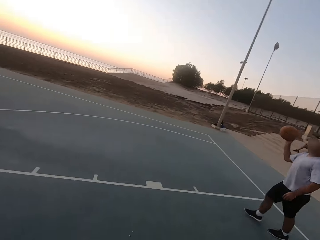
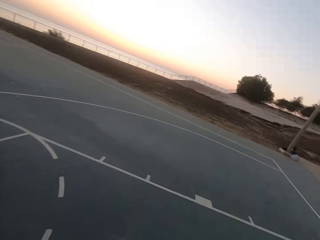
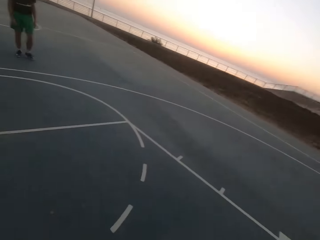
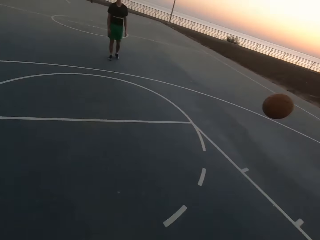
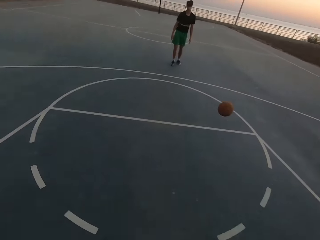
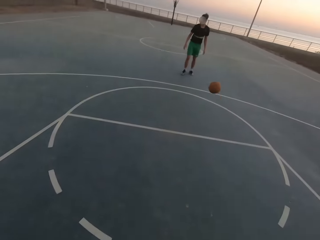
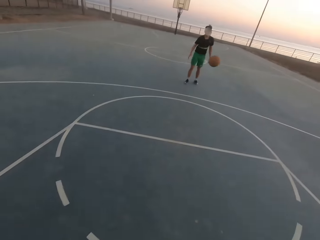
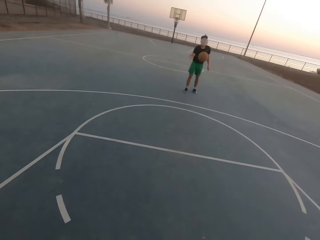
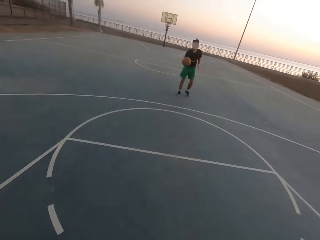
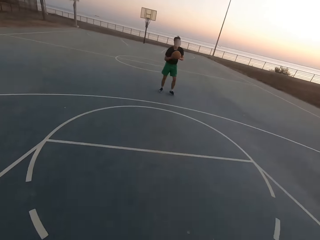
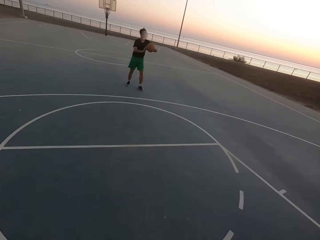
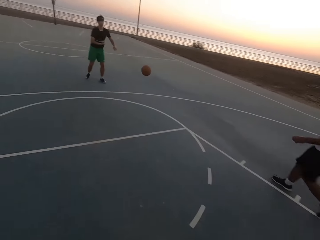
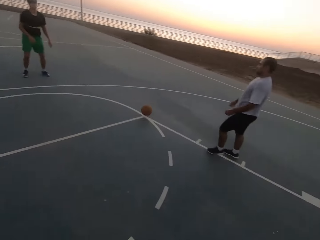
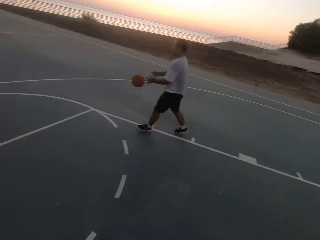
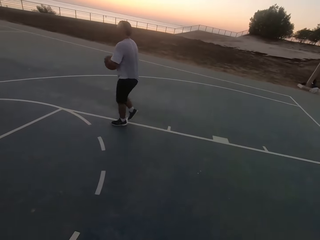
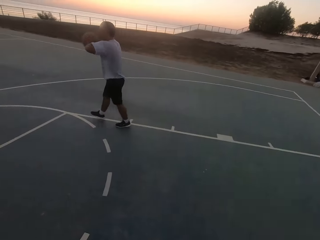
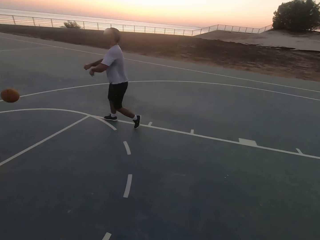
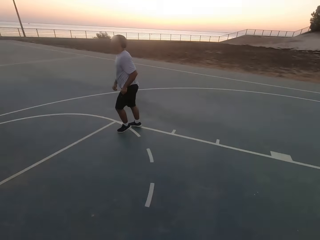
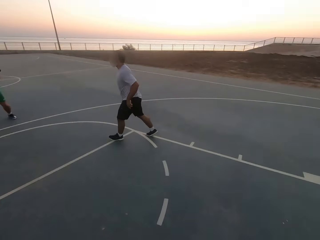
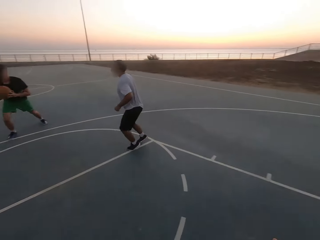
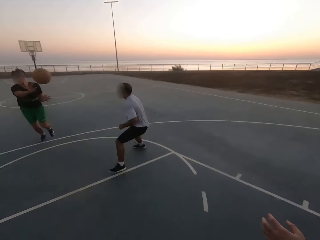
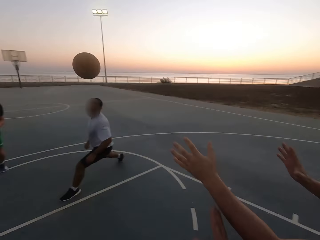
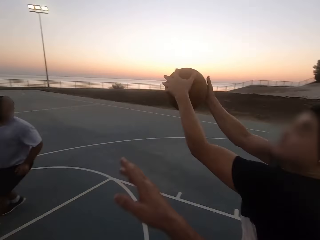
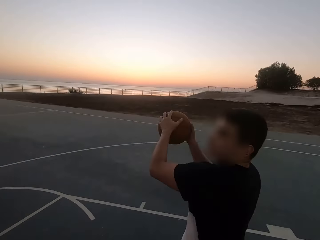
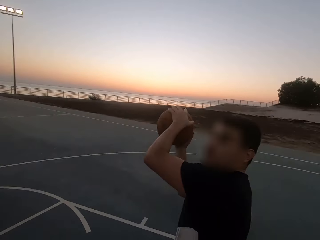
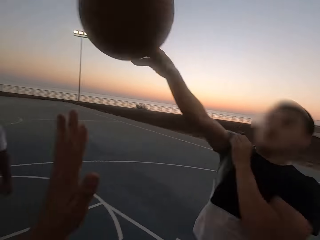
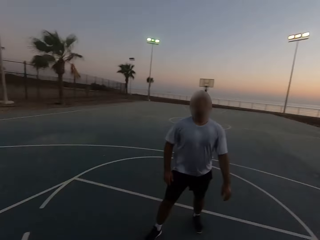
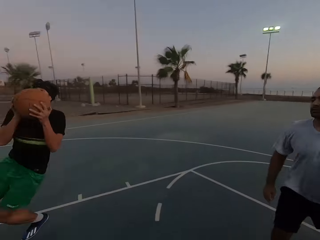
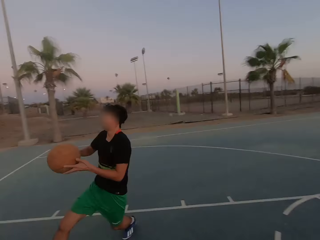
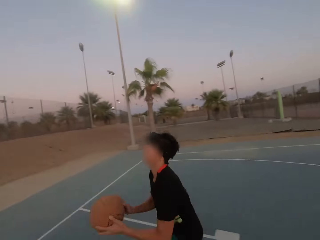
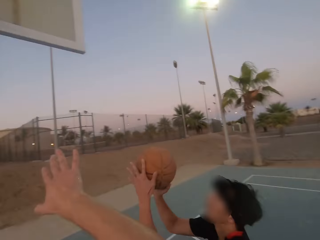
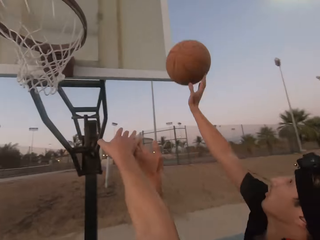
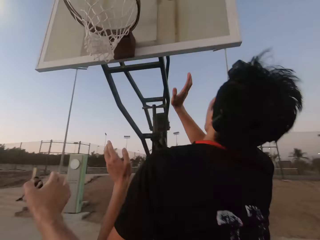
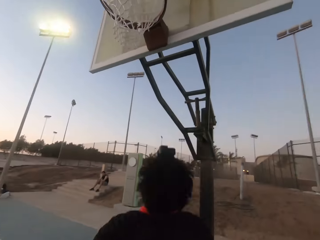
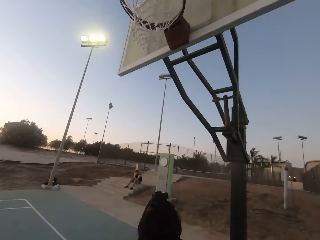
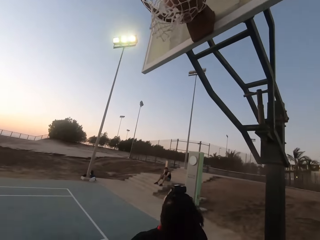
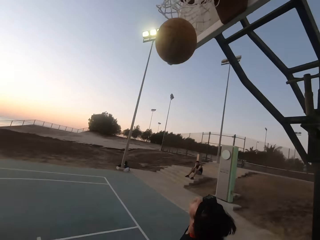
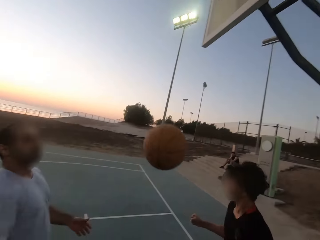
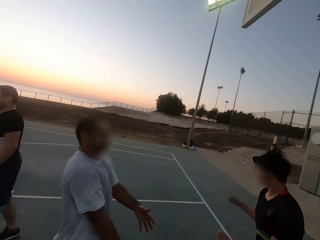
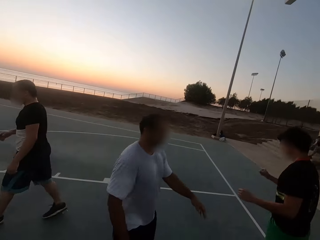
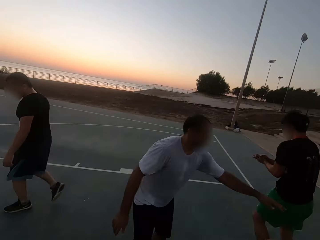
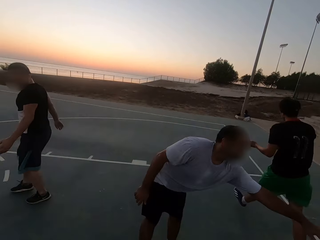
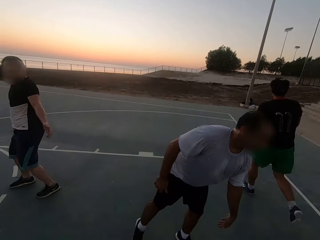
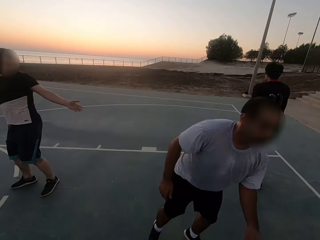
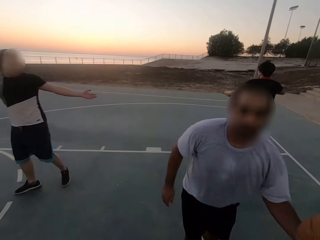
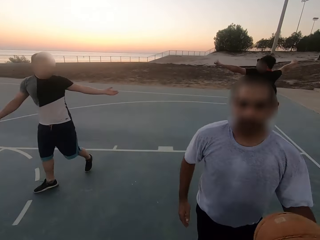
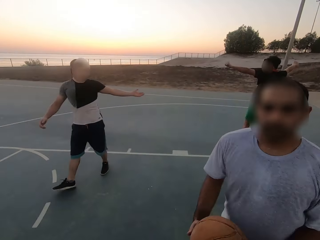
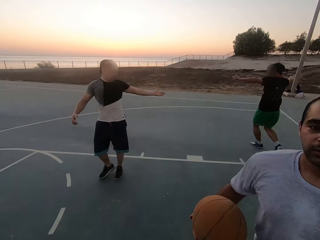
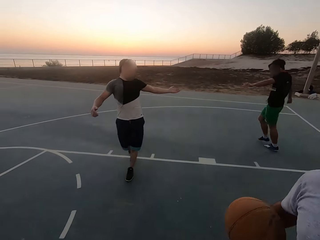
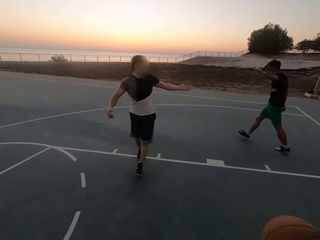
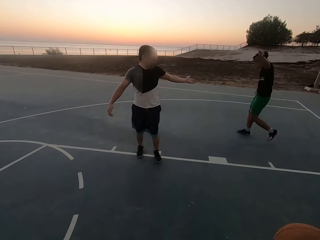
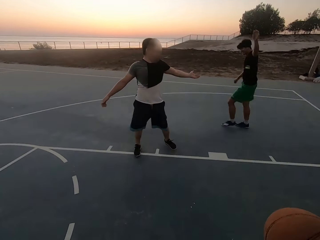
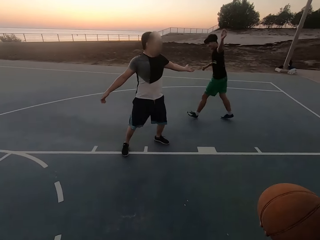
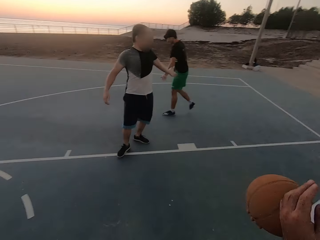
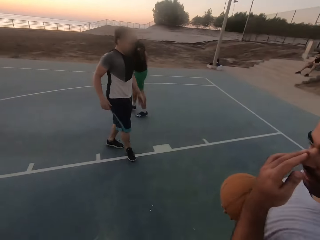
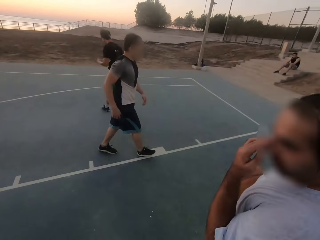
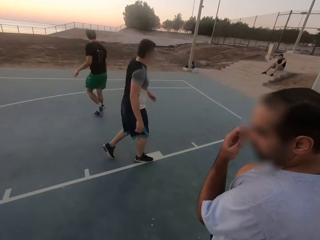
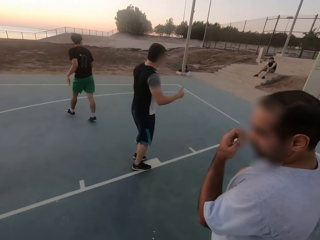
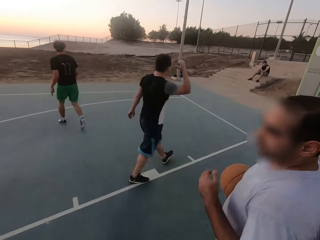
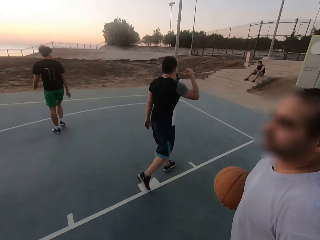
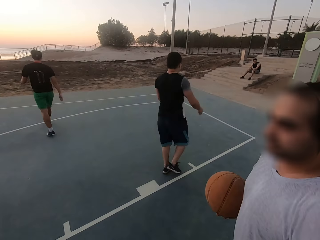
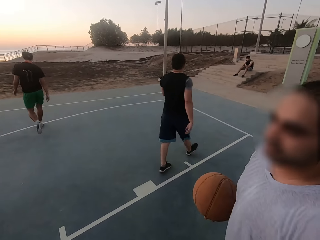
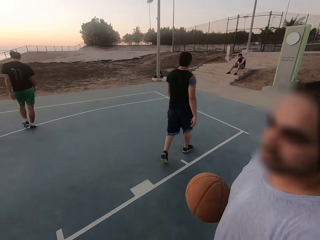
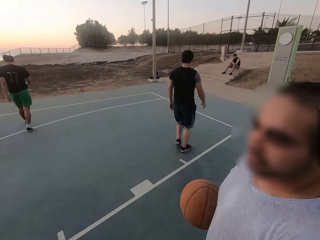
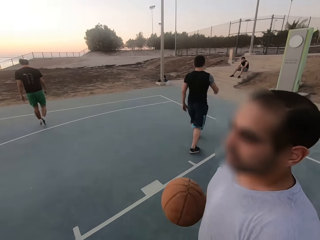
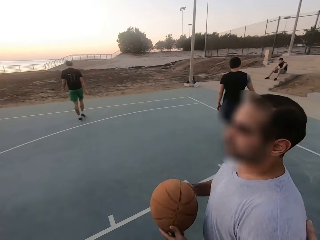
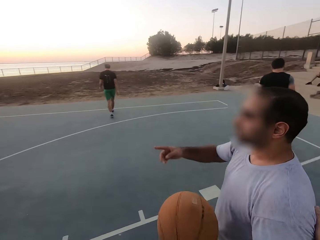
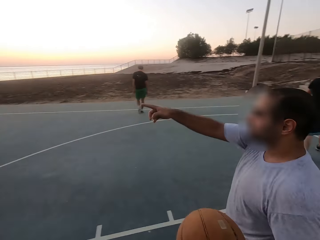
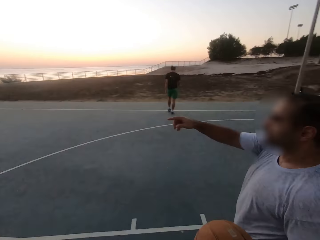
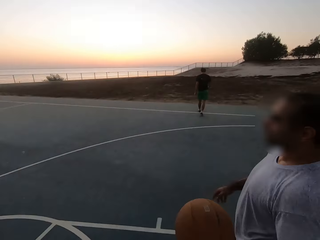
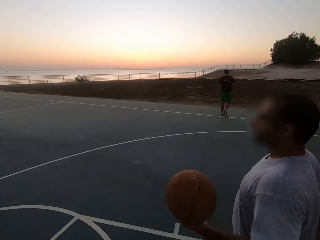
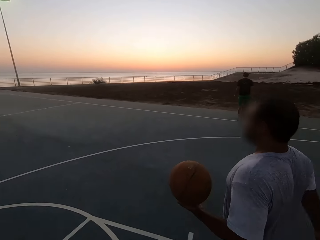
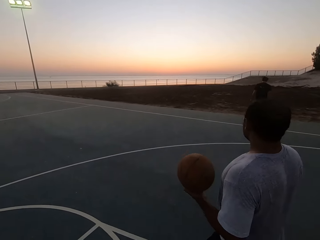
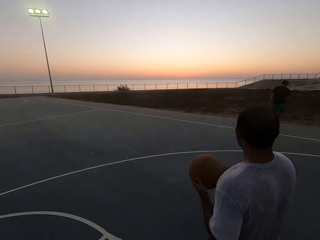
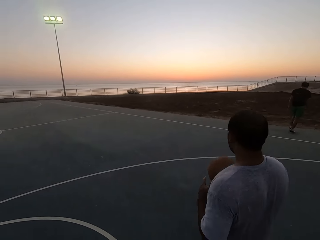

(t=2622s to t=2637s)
A man throws the ball to another man. The other man picks up the ball and throws the ball to the first man. The first man picks up the ball and throws the ball. The second man throws the ball to a third man. The third man picks up the ball and throws the ball to the second man. The second man picks up the ball and throws the ball in the hoop. The first man picks up the ball. The third man talks to the second man. The second man slaps the third man's hand. The first man holds the ball. The third man walks. The second man walks. The first man walks.

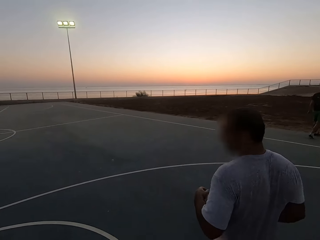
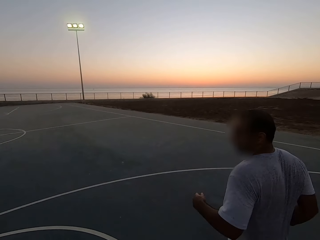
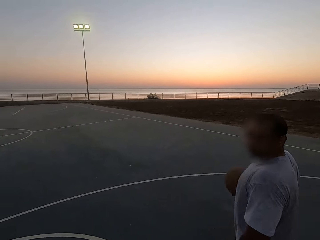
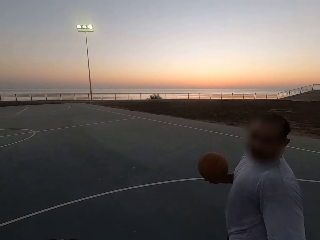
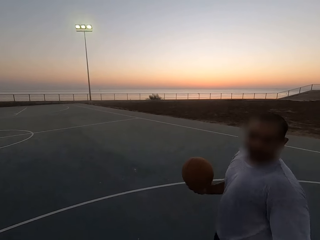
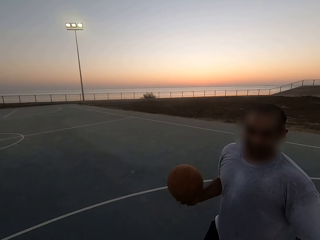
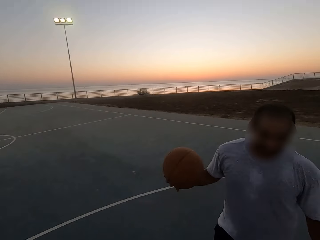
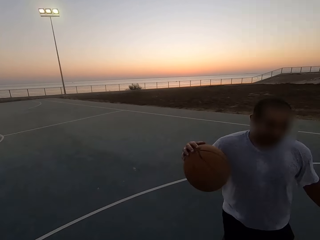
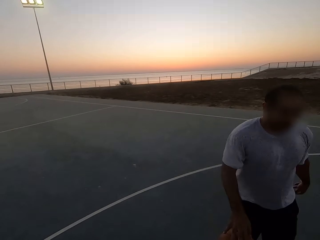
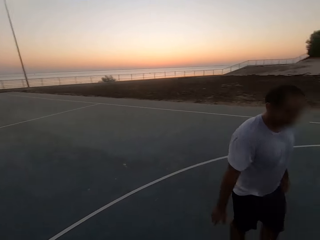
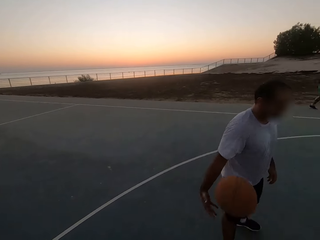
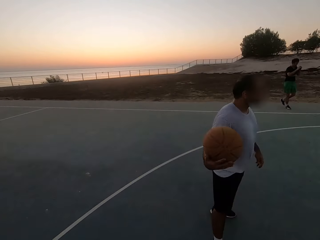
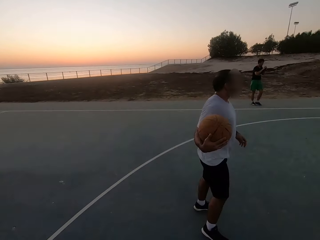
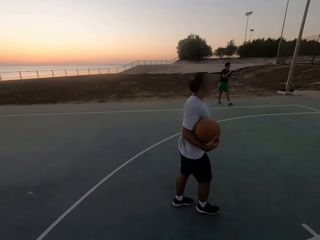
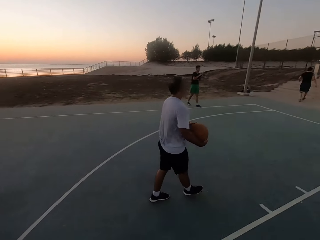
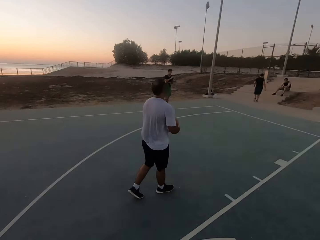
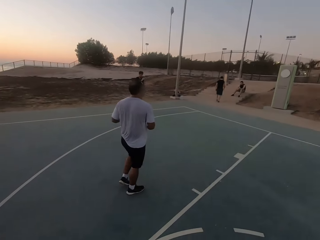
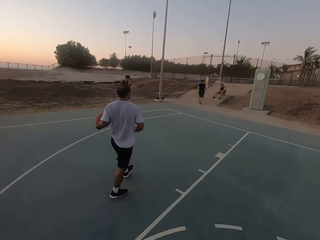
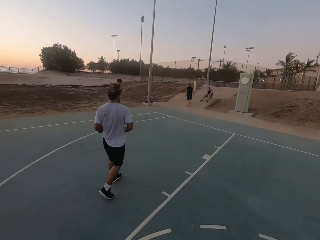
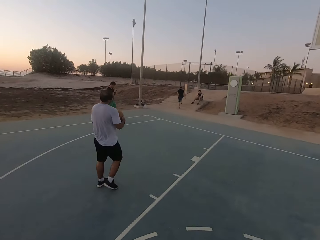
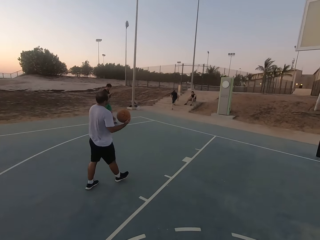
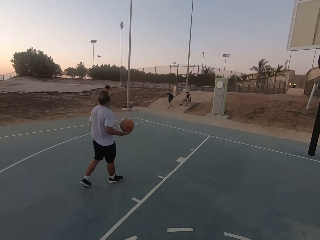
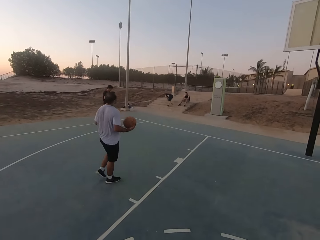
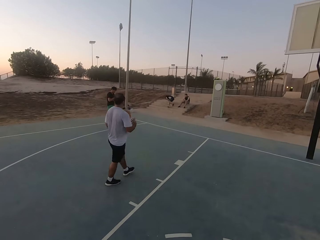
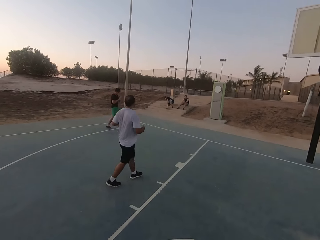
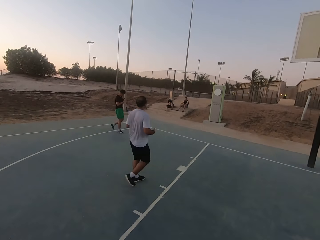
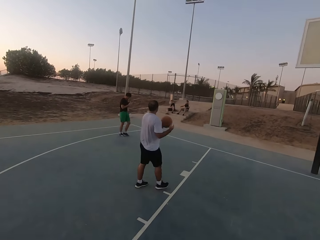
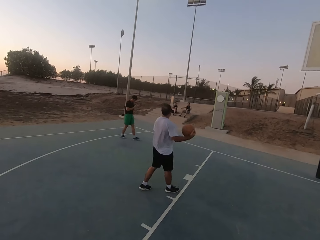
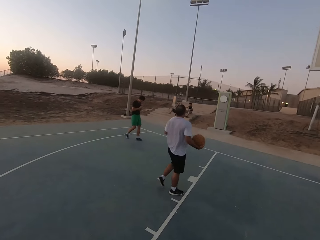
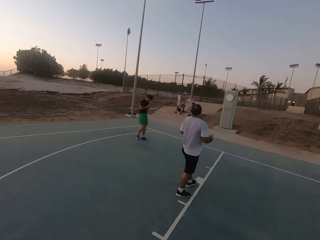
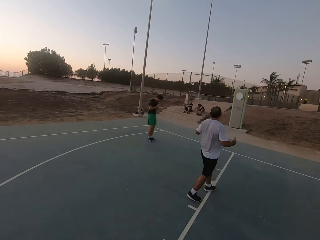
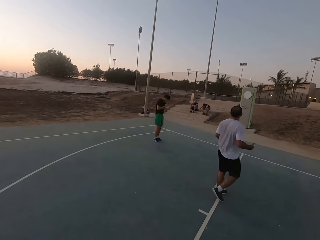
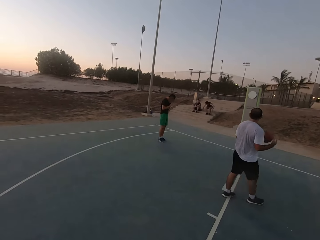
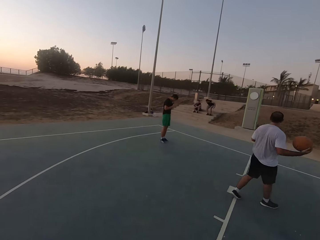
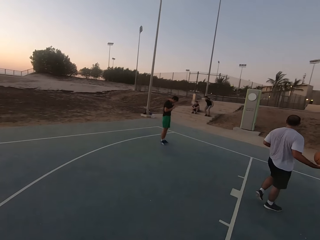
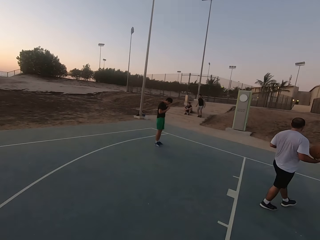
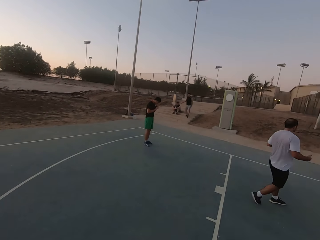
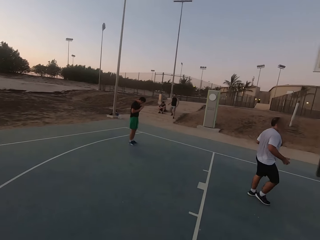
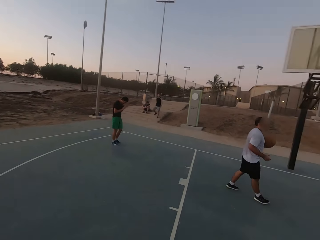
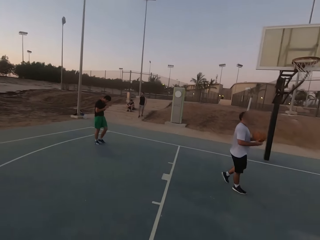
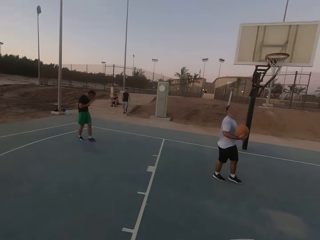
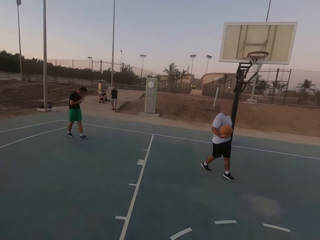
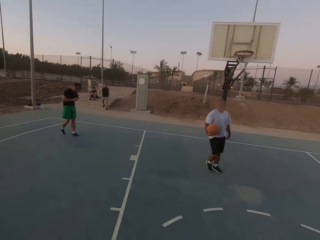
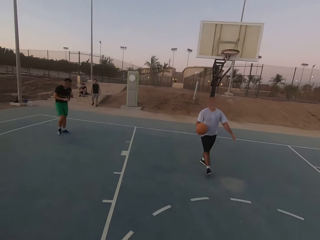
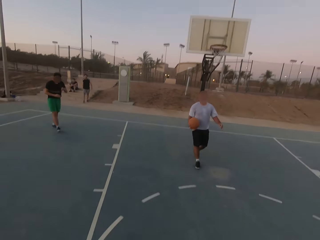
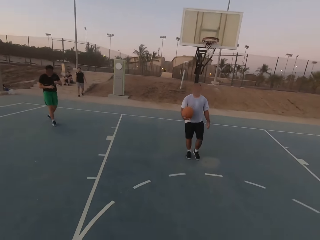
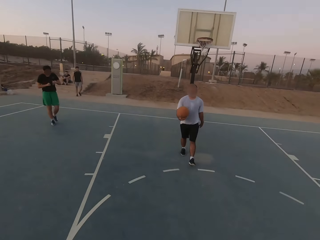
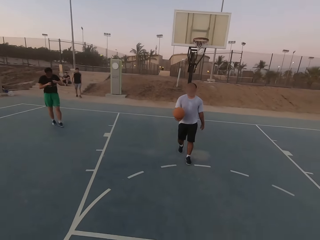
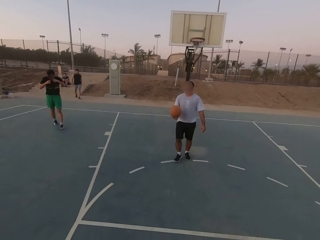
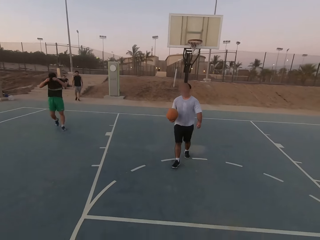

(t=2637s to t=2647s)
A man dribbles the ball. He walks. Another man walks out of the basketball court and sits down. The first man walks. A third man walks. The first man walks. The third man walks. A fourth man walks in the basketball court.
